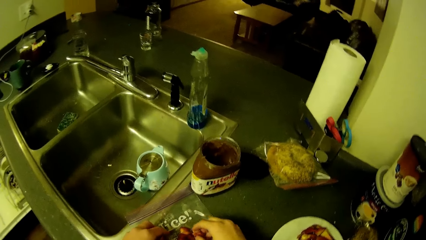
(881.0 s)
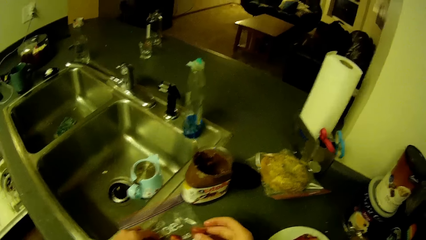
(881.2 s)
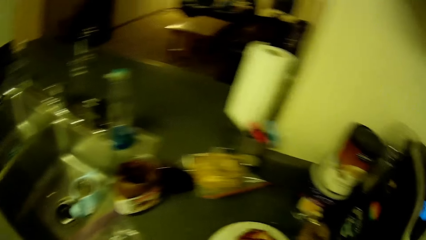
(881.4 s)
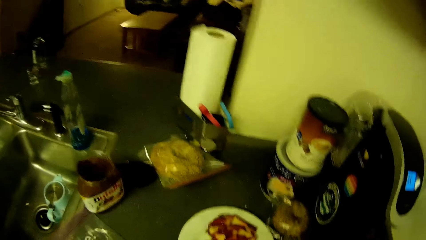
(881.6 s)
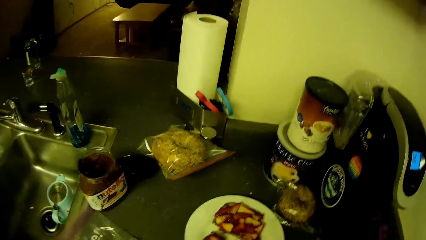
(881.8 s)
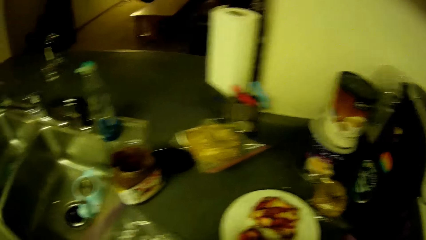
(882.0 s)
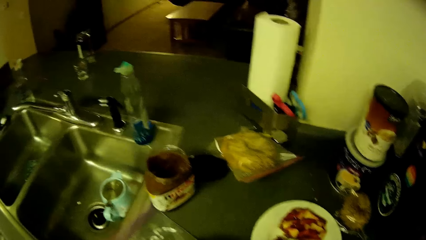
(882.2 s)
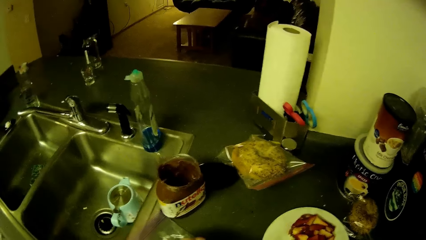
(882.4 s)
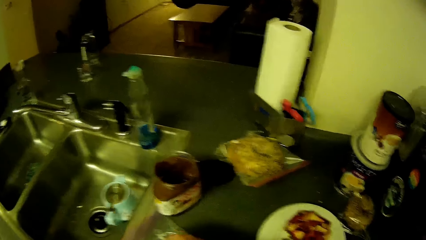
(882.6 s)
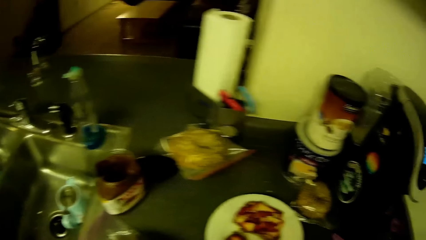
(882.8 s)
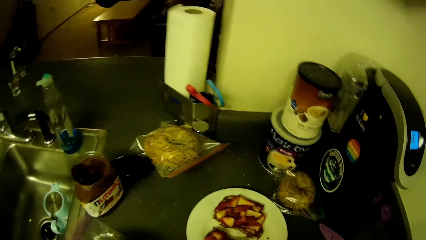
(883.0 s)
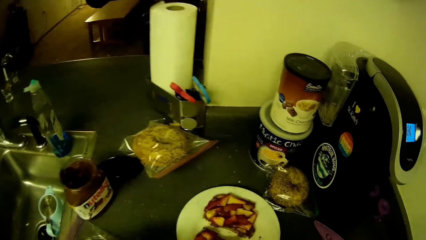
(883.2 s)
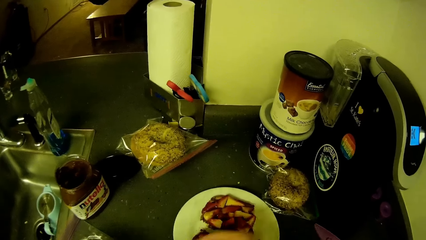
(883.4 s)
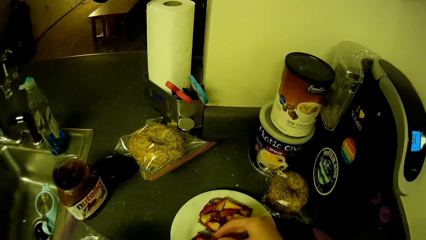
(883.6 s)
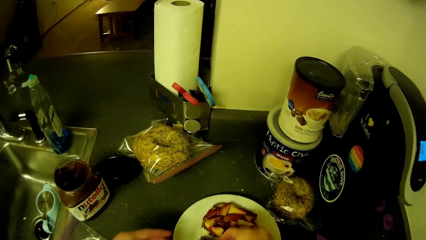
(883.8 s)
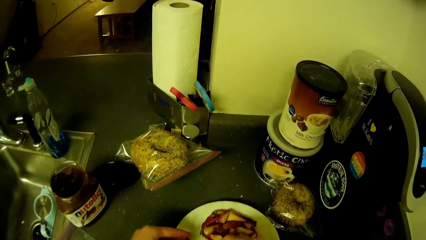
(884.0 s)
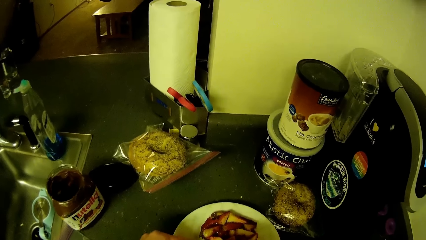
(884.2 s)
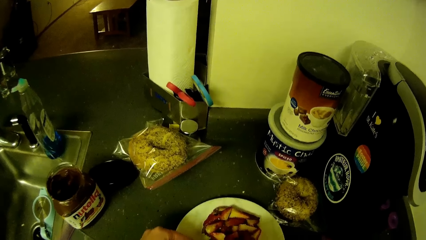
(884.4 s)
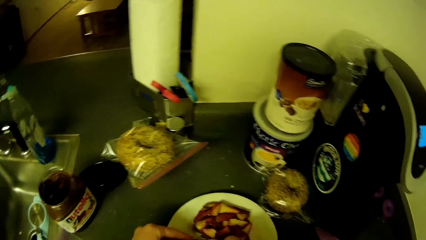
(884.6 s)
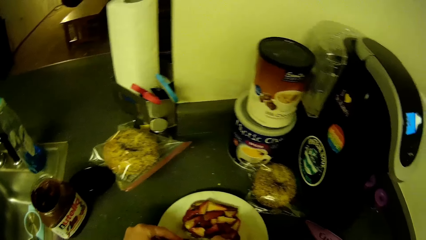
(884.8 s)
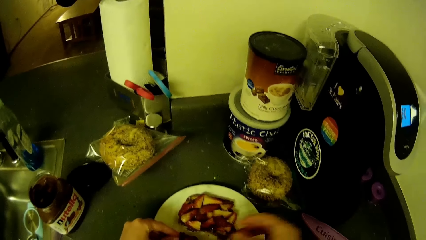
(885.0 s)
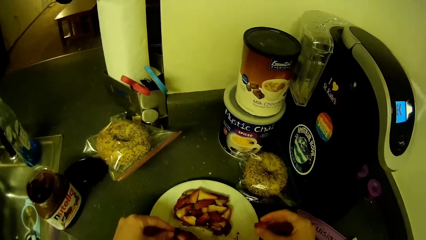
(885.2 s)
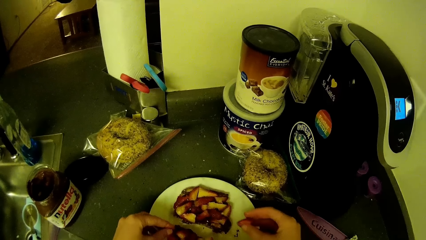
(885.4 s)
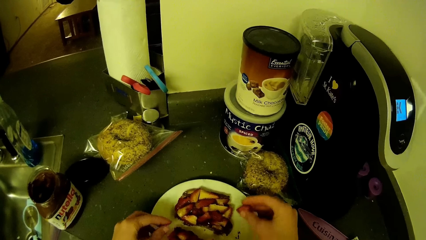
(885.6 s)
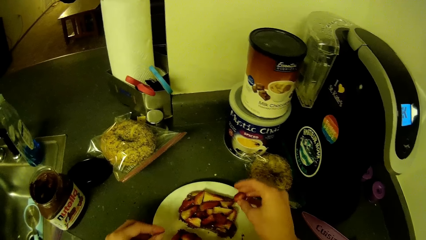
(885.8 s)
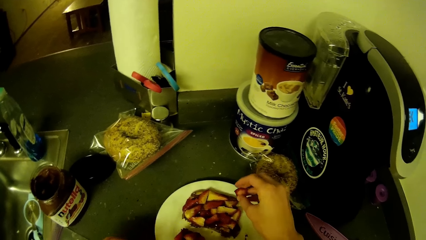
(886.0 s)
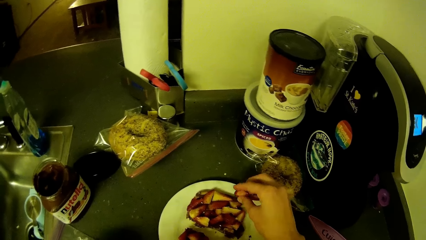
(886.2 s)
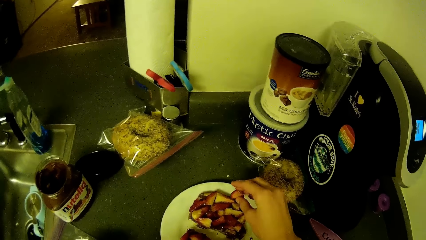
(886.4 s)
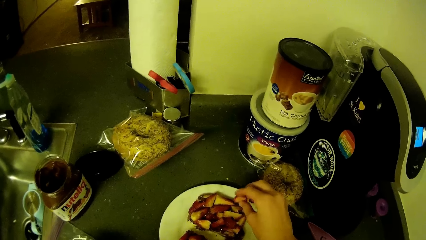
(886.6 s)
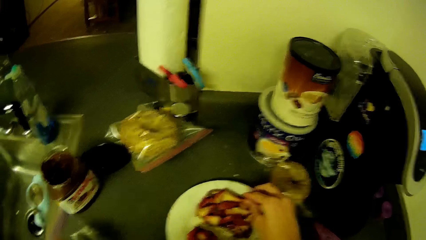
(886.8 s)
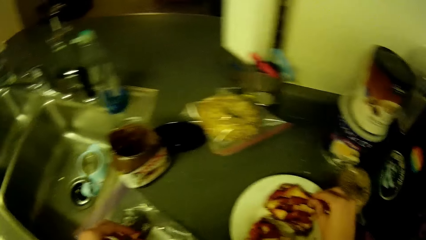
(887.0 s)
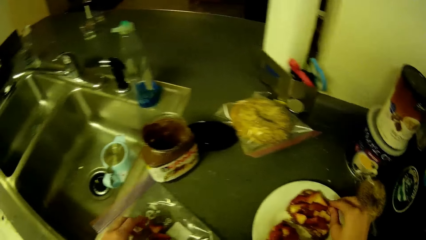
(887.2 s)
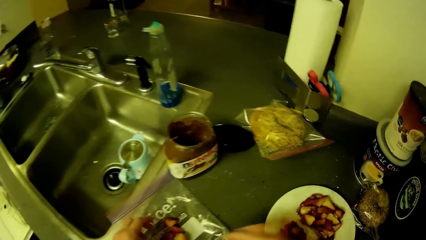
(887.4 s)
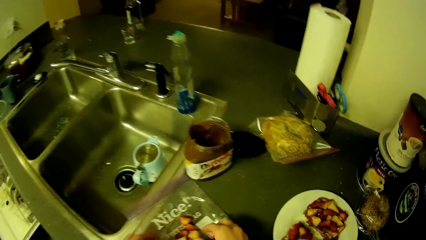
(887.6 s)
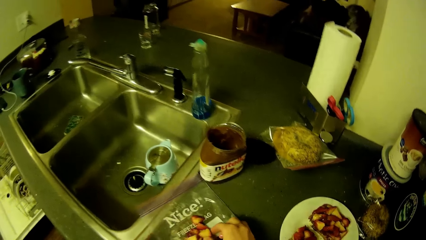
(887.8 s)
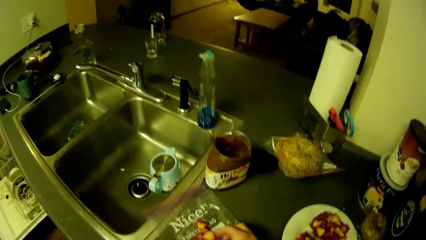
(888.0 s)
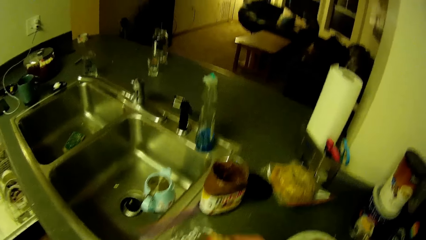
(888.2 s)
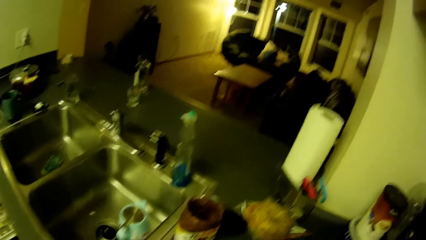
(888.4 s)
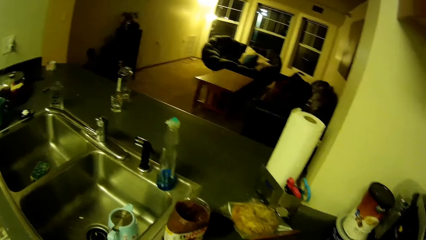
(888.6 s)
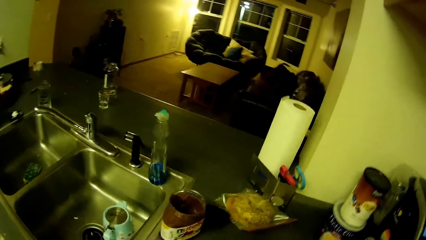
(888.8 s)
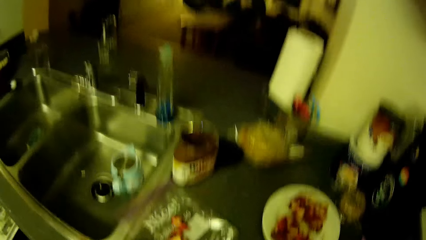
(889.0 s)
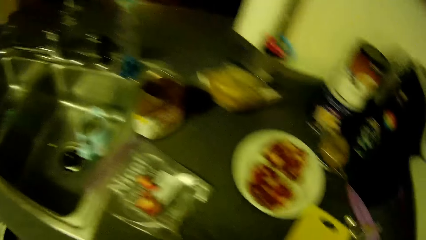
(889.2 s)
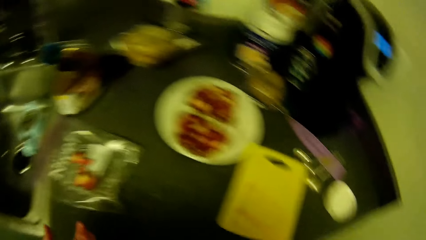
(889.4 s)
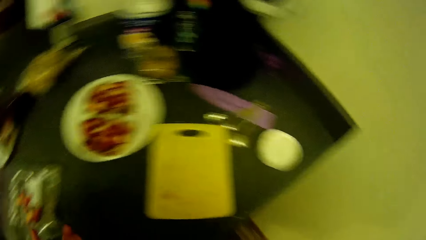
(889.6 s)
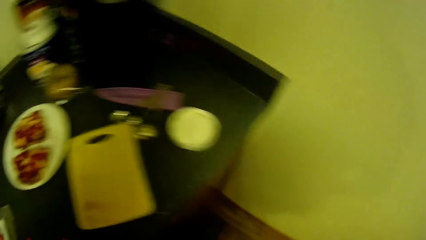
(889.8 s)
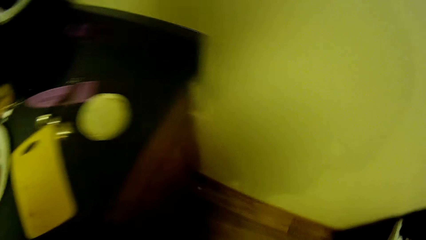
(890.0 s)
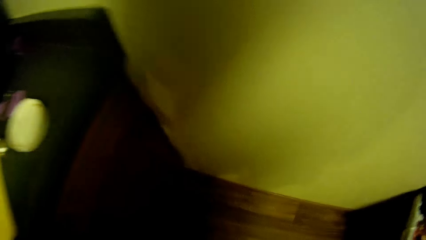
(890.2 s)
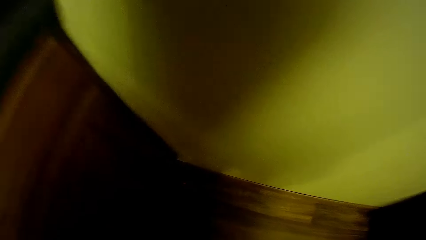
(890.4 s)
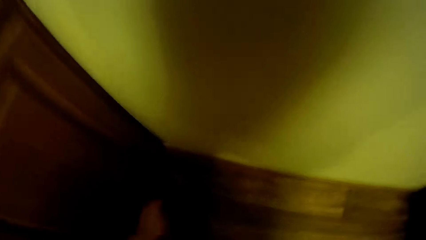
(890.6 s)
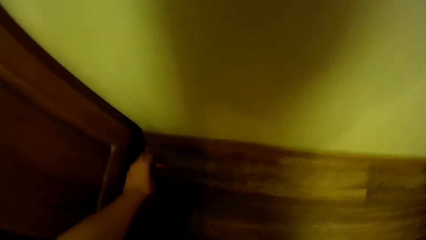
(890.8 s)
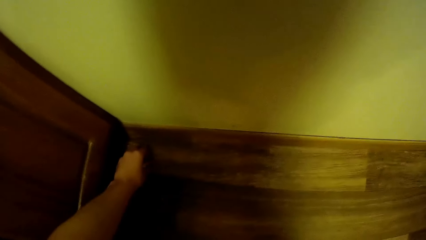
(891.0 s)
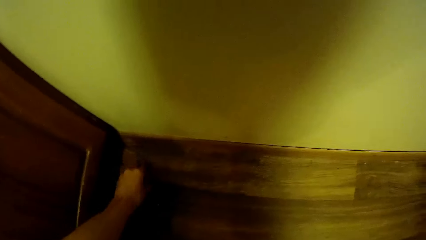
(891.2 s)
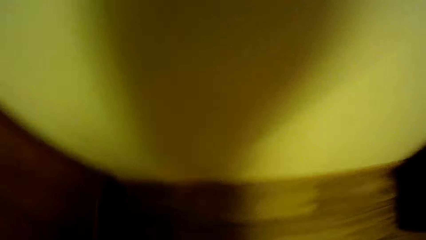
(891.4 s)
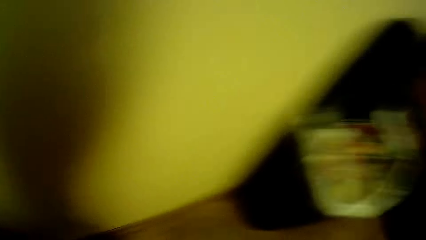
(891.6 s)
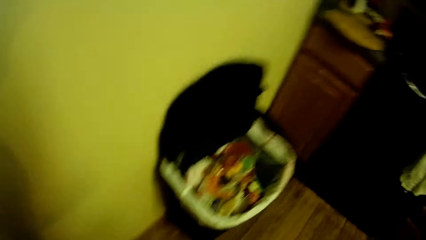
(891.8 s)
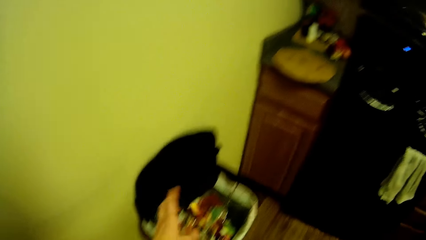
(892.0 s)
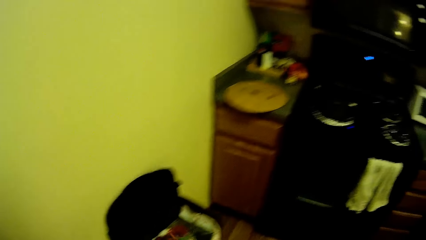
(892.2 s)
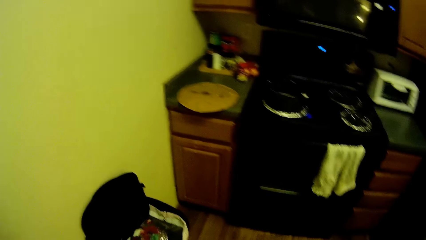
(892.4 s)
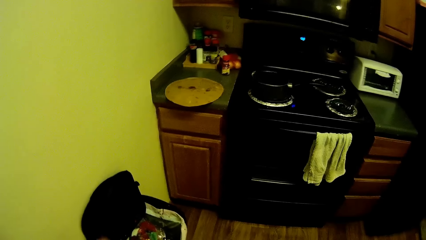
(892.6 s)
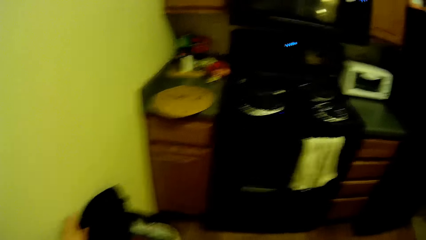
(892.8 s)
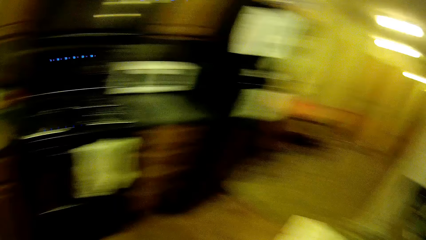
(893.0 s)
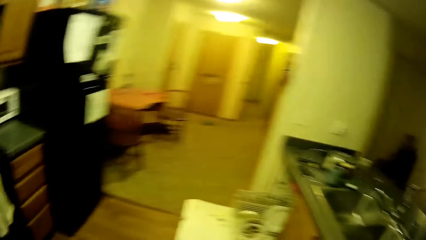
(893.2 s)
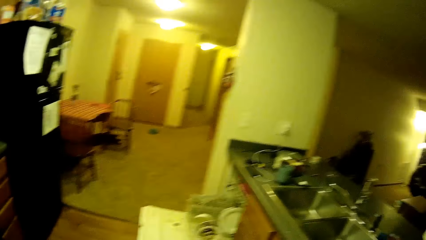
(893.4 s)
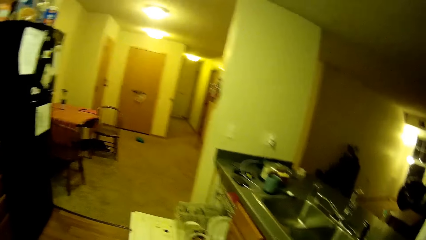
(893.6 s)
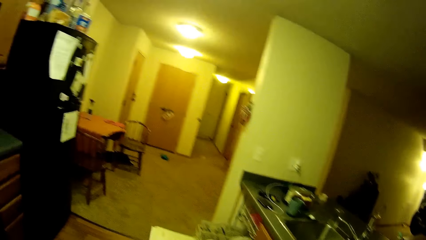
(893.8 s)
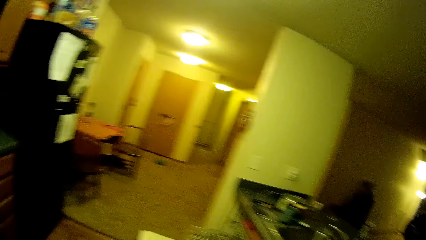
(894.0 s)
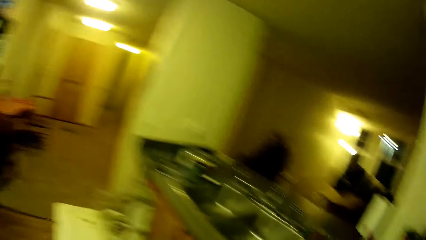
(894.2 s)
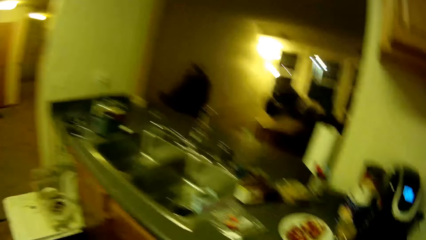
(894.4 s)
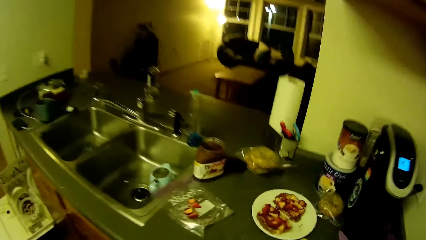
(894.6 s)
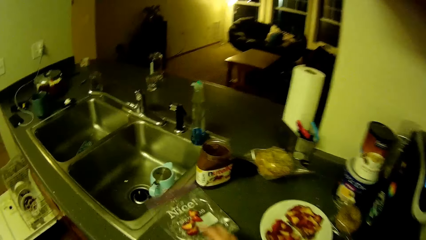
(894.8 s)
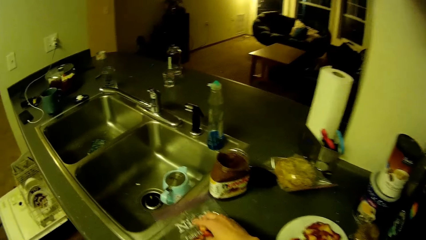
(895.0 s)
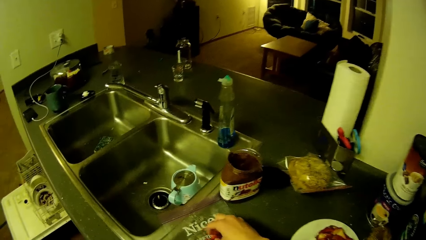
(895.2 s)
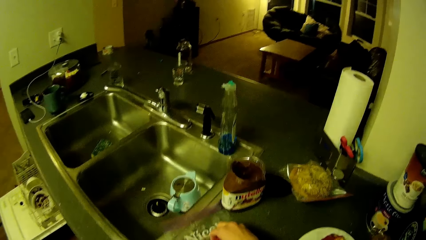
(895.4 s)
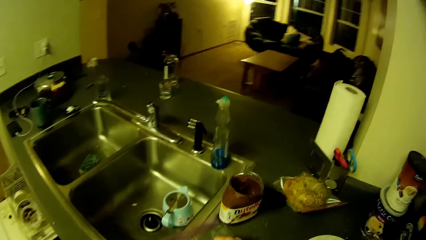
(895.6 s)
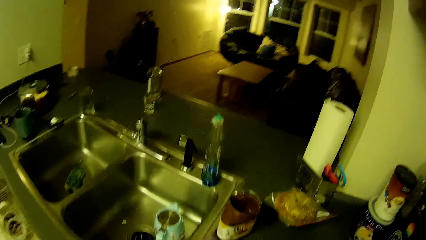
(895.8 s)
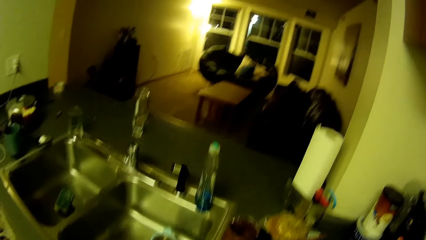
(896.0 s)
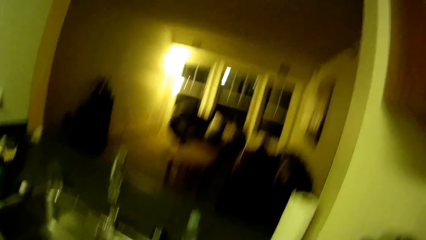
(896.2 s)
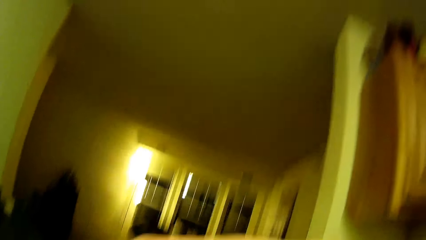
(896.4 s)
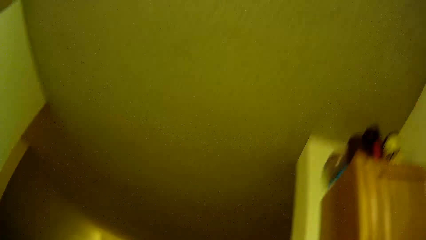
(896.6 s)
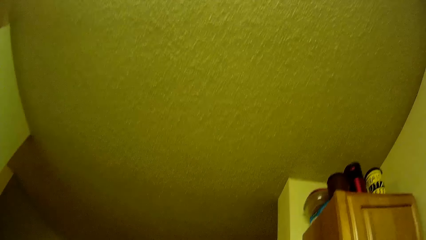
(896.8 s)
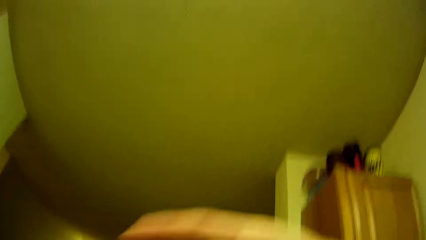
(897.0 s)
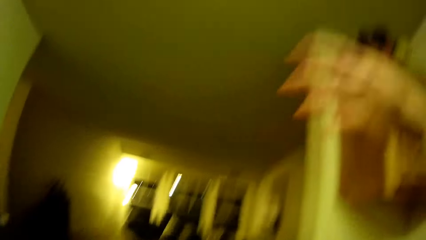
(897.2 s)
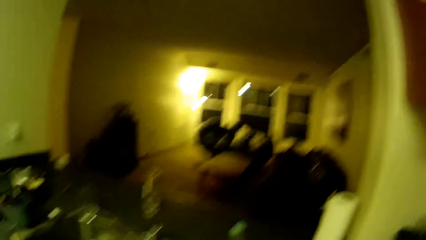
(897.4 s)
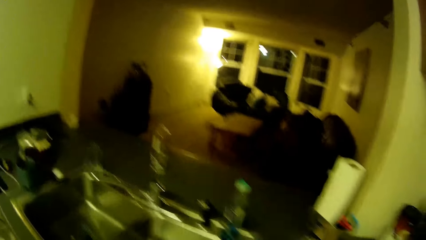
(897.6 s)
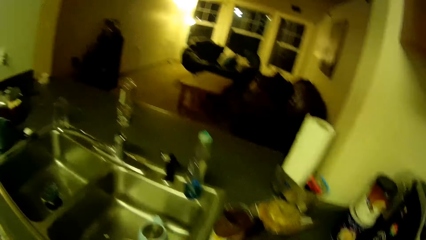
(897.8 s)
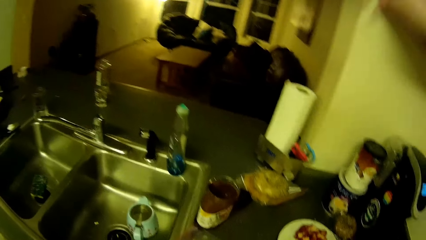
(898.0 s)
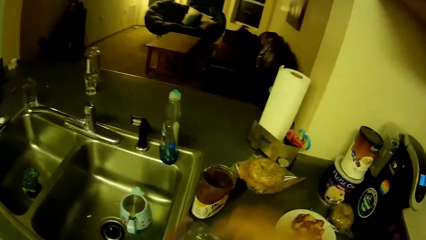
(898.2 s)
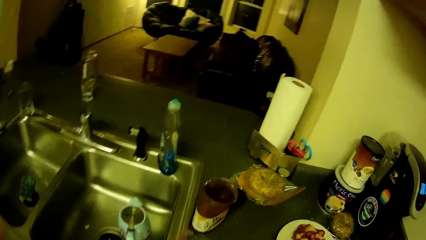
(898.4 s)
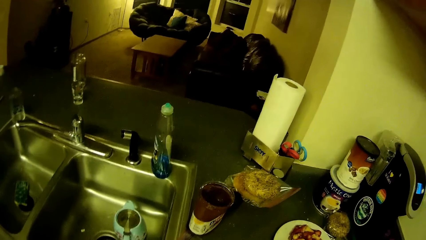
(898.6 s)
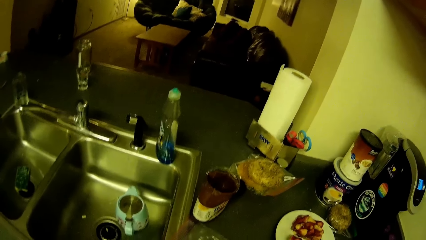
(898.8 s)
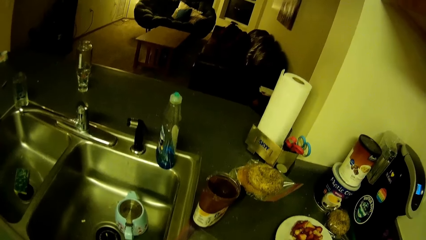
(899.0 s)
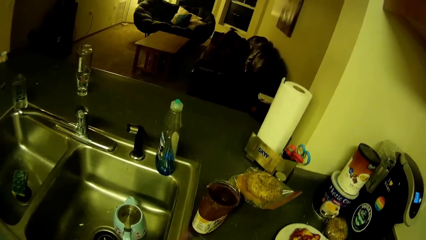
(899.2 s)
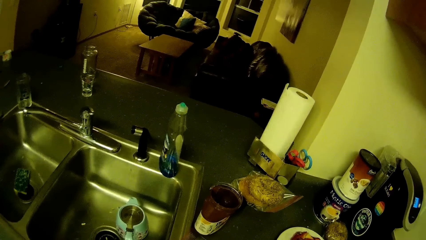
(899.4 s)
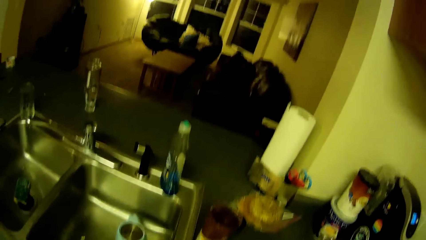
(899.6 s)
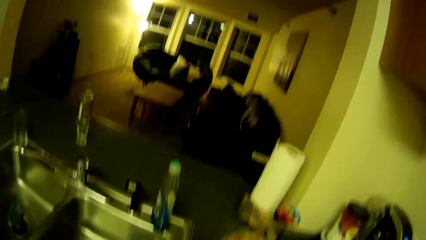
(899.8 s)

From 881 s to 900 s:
The camera wearer picks strawberries. She puts the slices of berries on the bread with her left hand. She takes slices of berries from the plastic bag with her hands. She turns to the right. She moves. She bends. She picks a slice of berry from the floor with her left hand. She throws the slice of berry in a trash bin with her left hand. She turns to the front. She moves. She packs slices of berries from the plastic bag with her right hand. She looks towards the ceiling. She raises her right hand. She drops her right hand.
